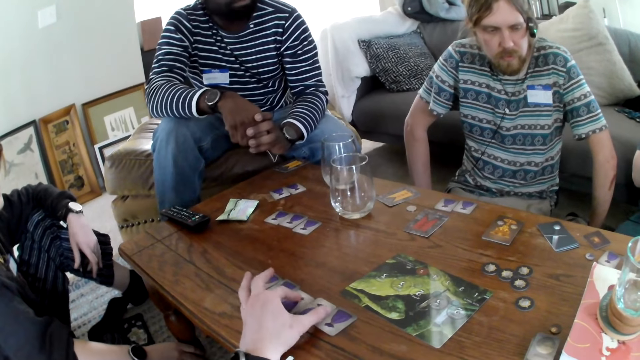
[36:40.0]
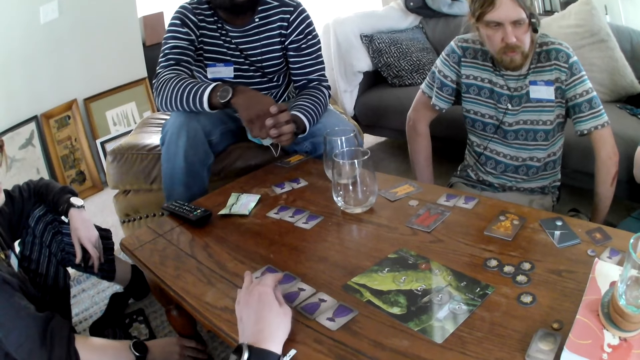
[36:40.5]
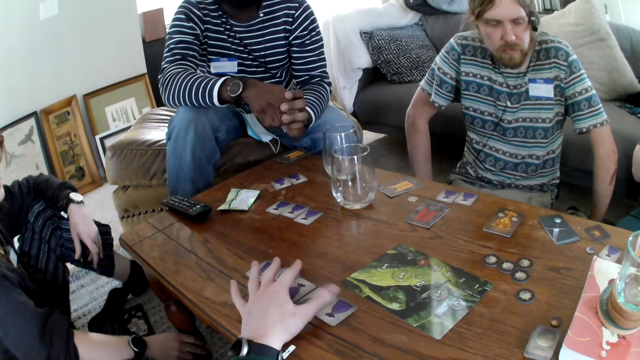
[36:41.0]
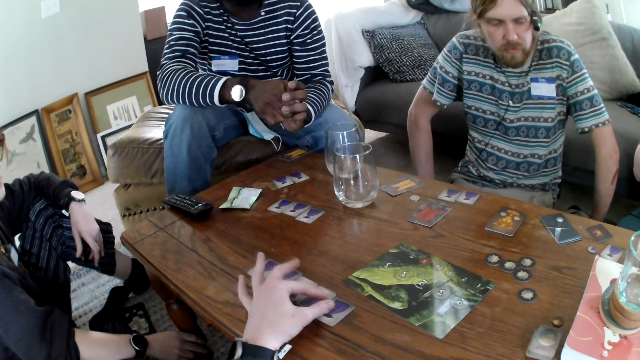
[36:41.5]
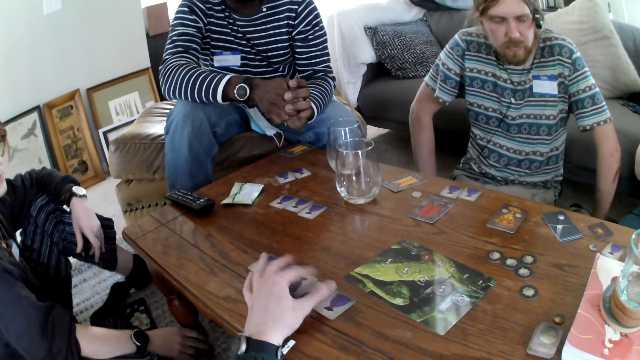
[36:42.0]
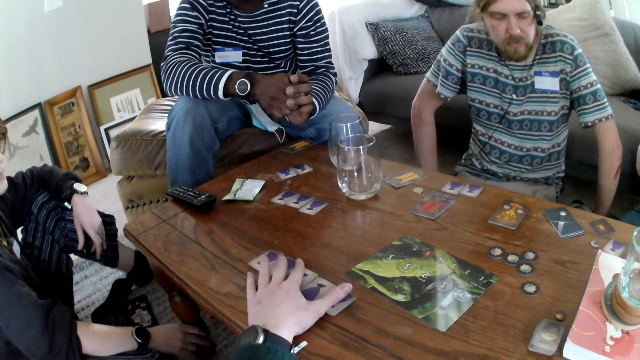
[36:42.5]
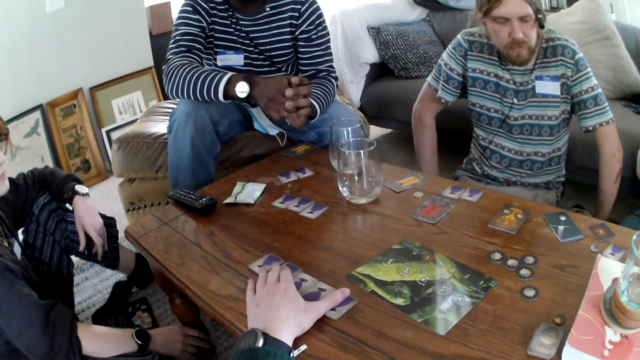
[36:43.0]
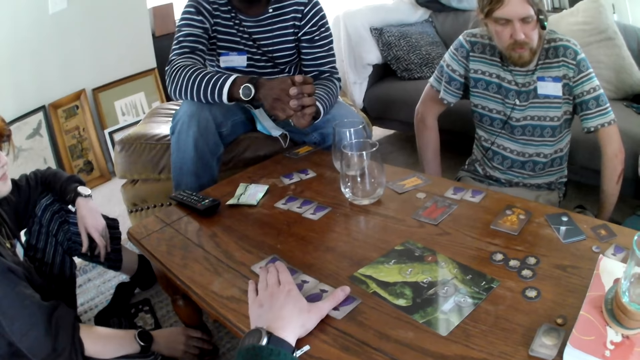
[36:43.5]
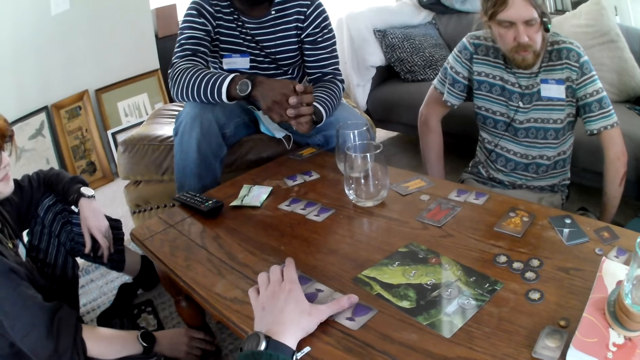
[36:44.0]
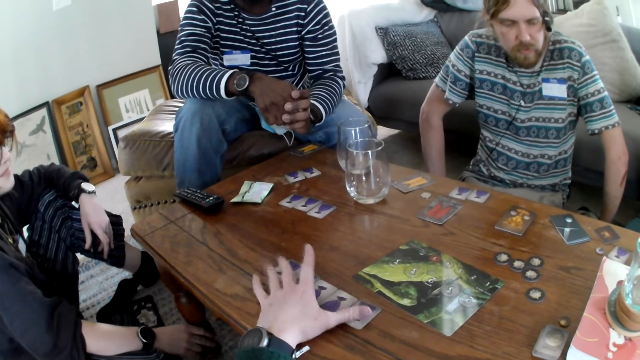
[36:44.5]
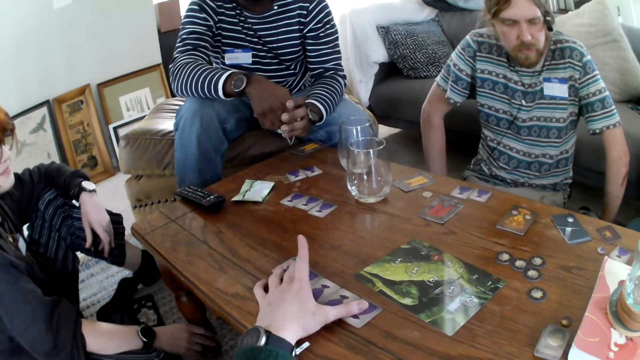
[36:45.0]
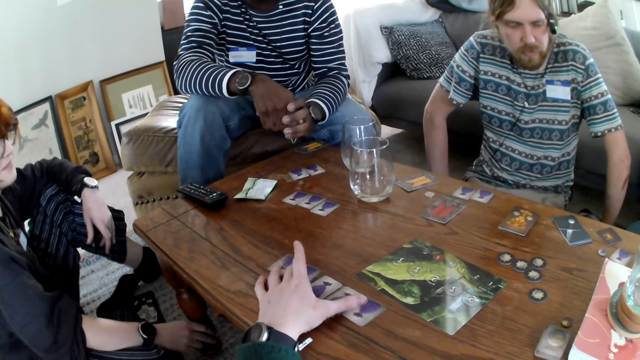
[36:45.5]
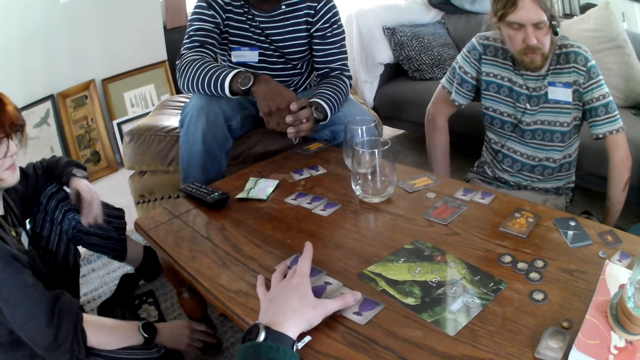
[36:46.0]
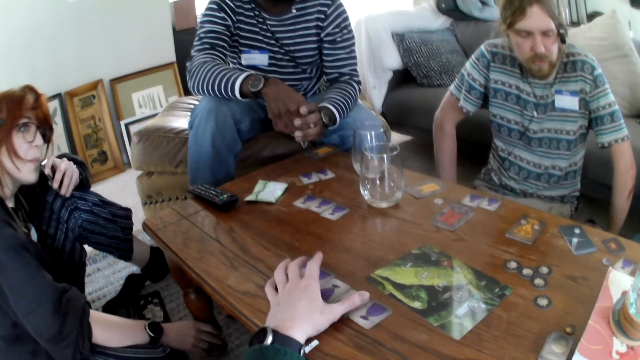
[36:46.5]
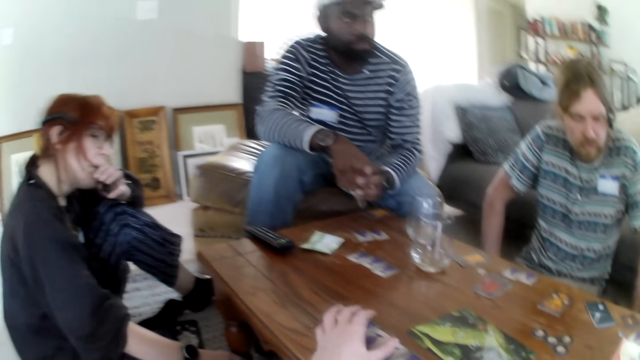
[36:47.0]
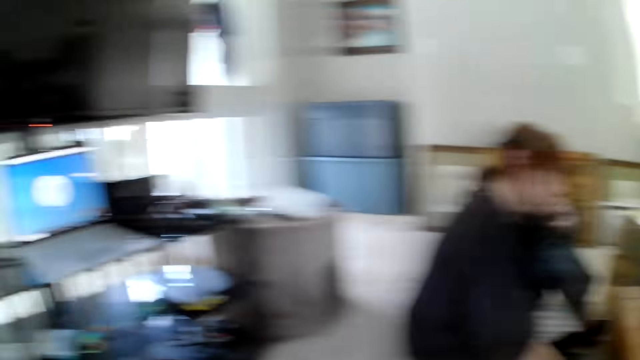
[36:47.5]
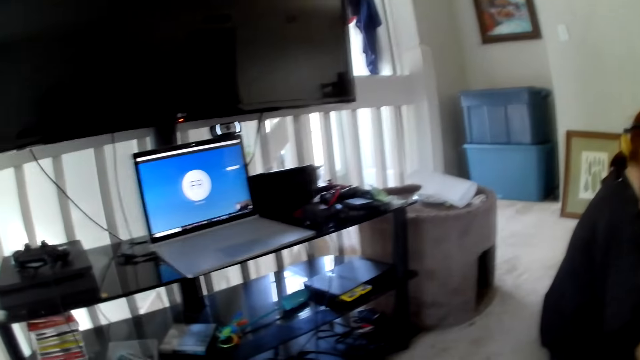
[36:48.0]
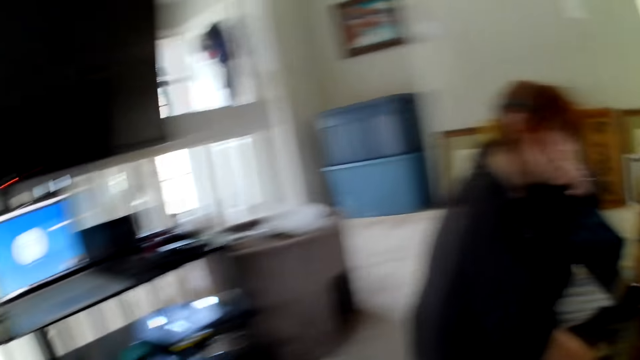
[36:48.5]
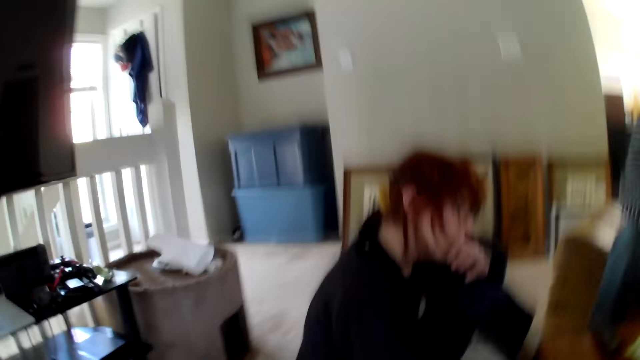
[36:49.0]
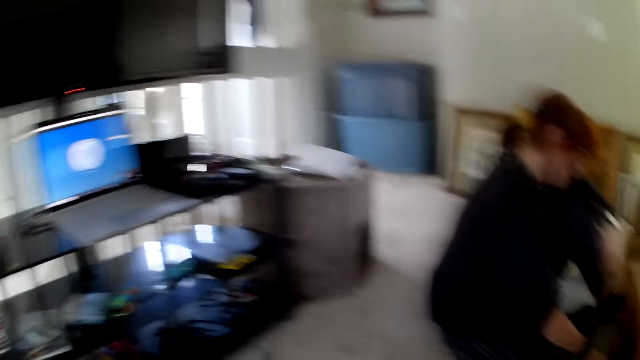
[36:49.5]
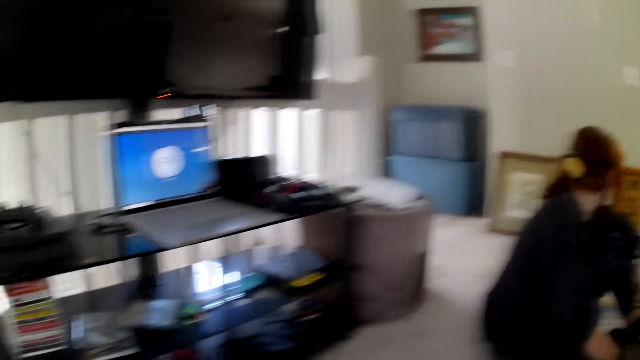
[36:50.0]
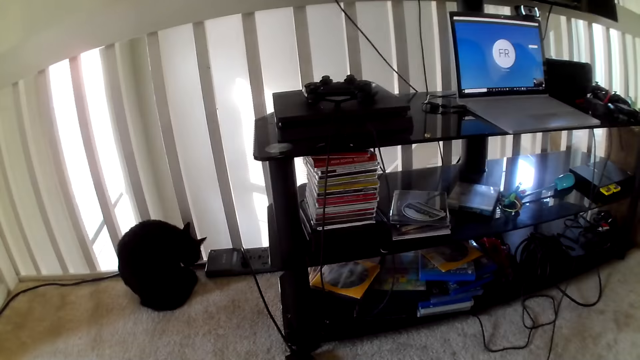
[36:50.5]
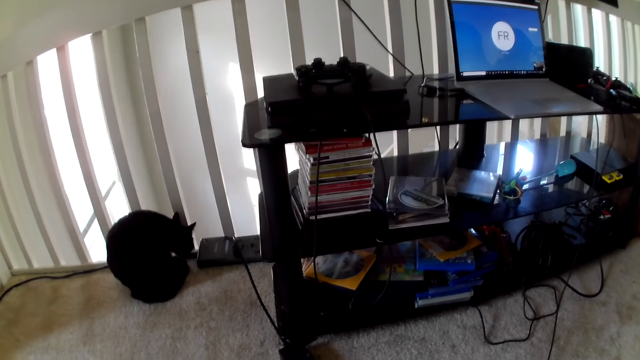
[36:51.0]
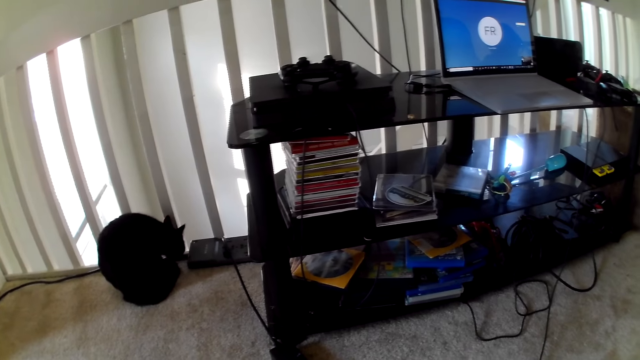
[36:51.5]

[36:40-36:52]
The camera wearer picks the card game. They move the cards on the table. A person touches their mouth. The camera wearer looks around the house.

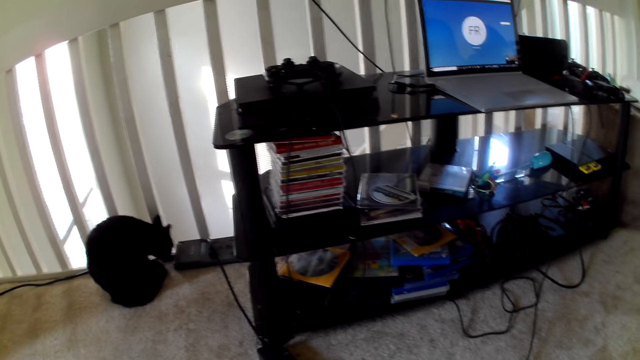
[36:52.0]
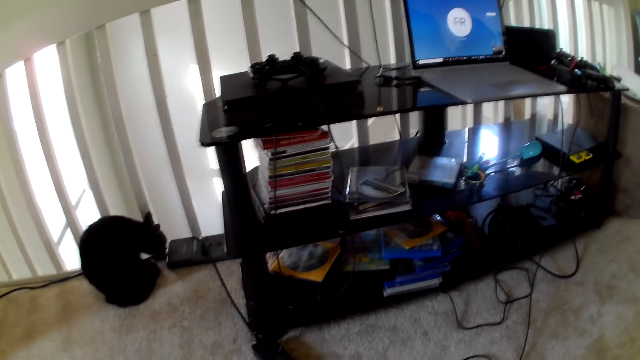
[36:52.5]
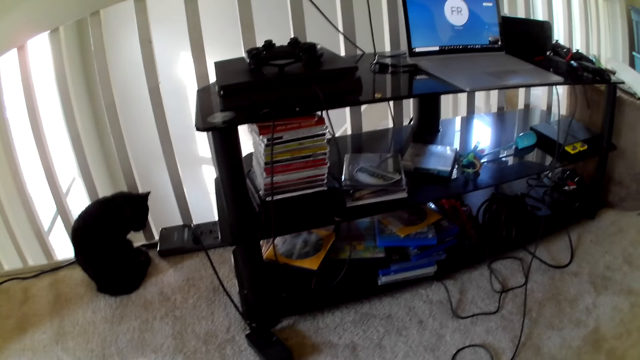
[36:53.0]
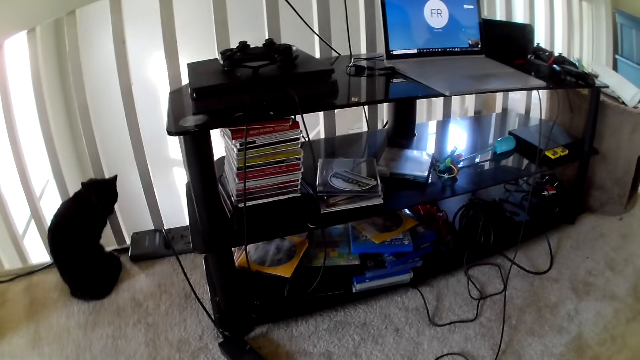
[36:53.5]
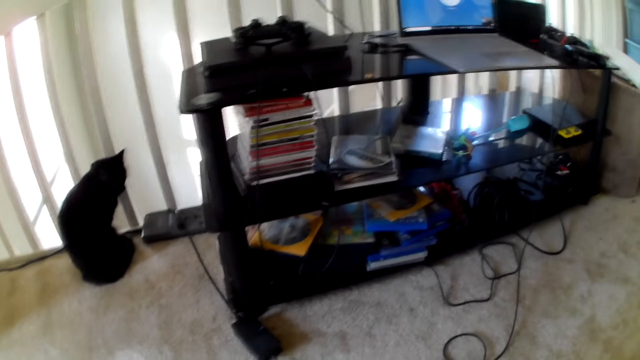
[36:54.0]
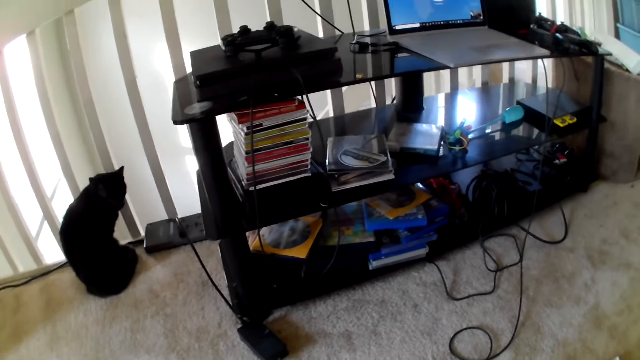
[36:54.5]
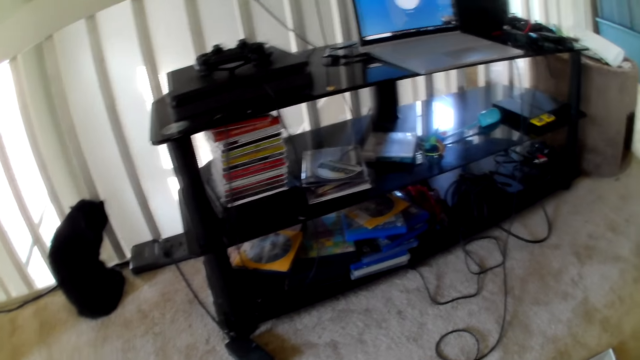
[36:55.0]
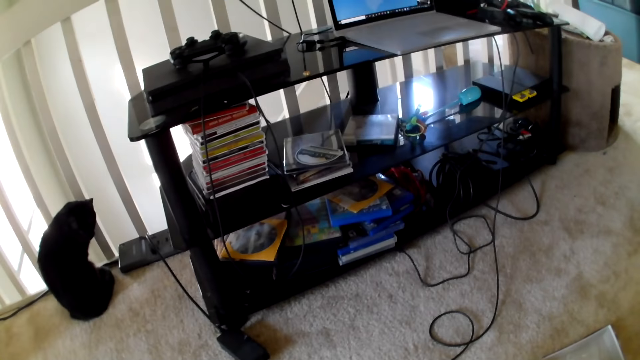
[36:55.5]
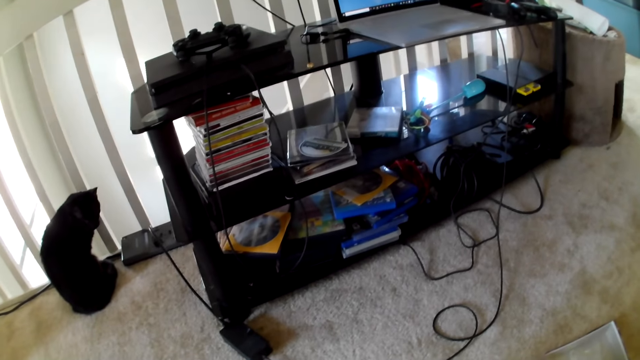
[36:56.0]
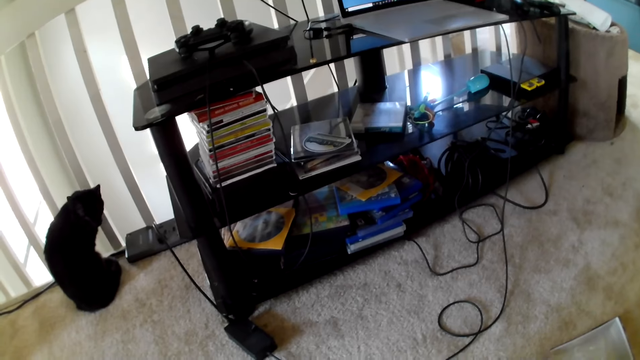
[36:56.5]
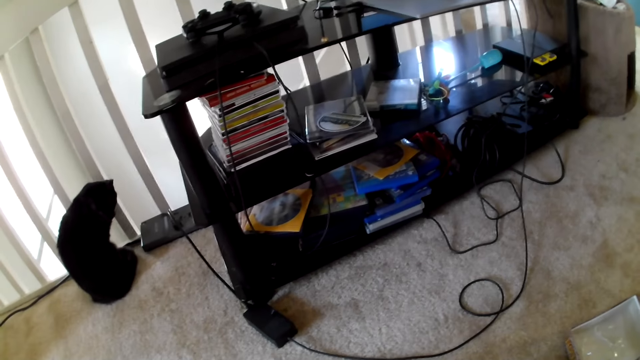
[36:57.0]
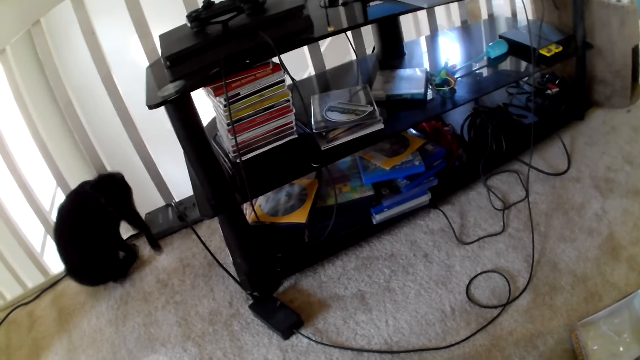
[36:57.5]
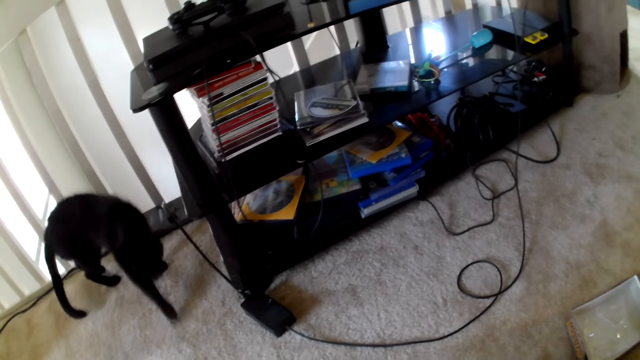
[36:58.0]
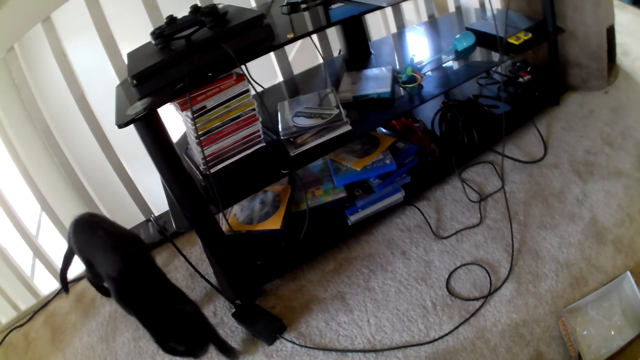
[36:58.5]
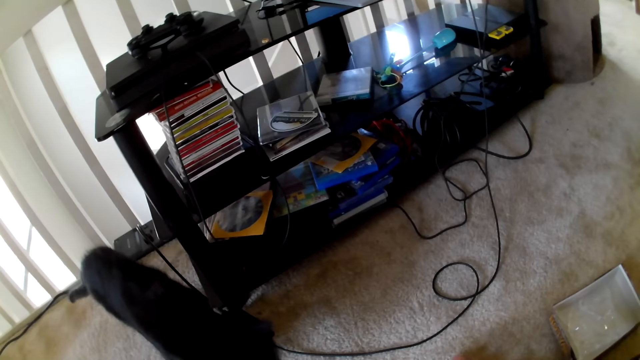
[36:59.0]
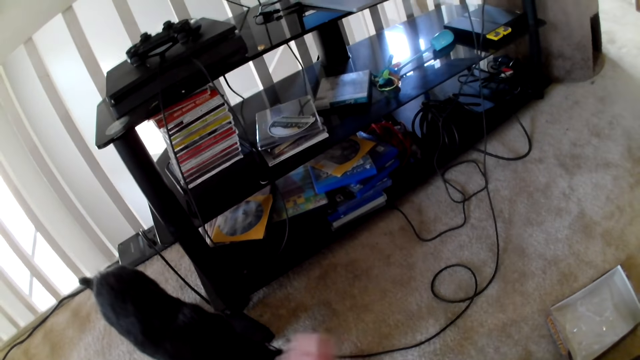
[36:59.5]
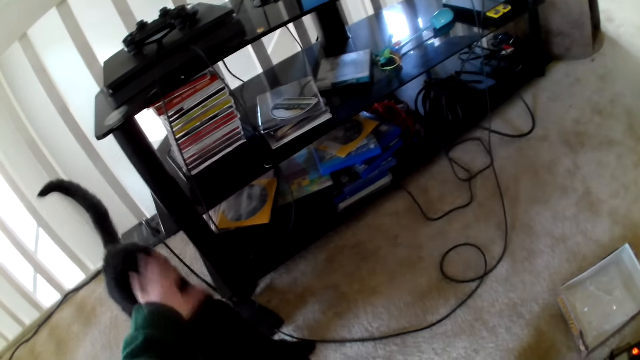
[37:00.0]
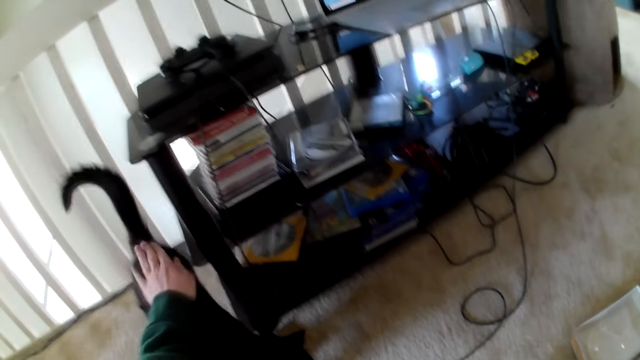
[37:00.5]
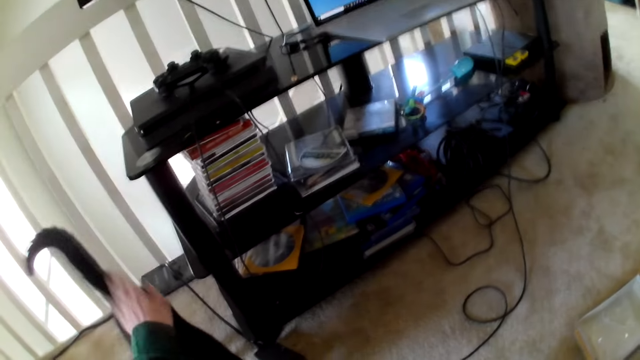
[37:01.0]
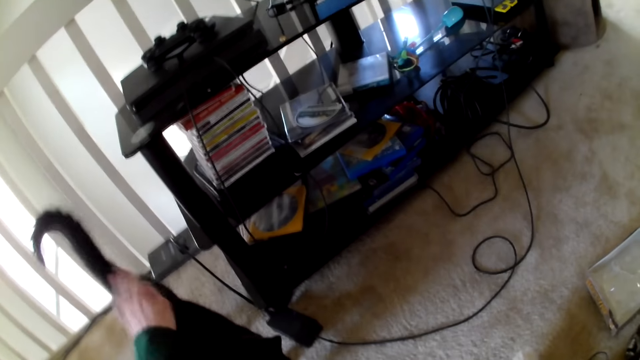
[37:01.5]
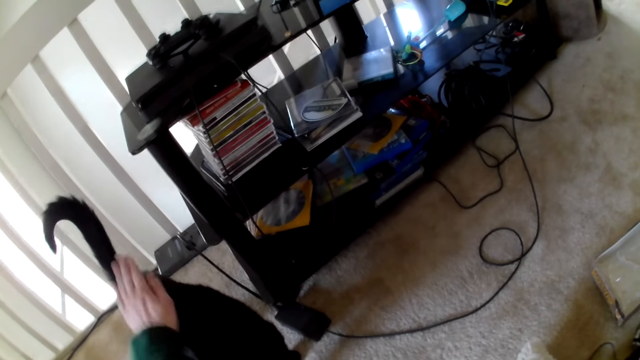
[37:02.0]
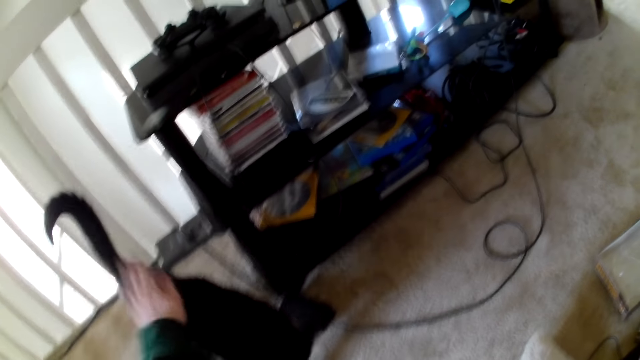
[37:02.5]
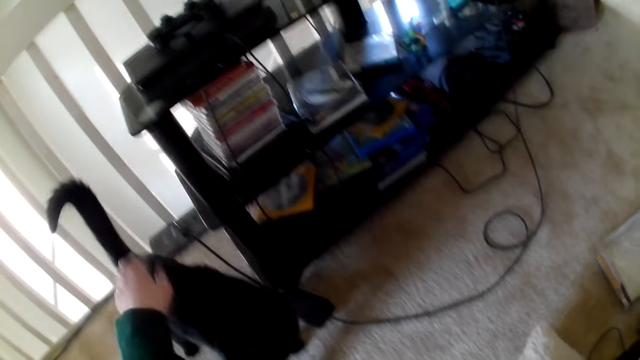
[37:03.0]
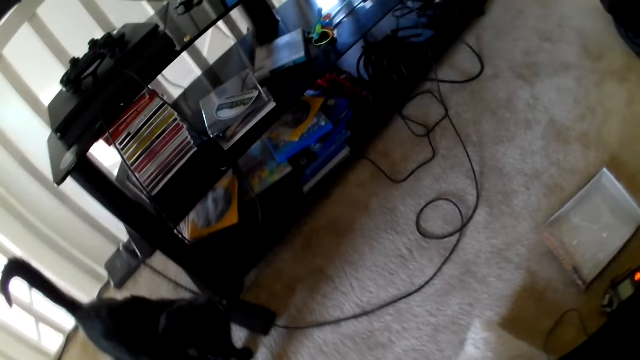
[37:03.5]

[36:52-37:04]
The camera wearer laughs. They speak. They look at the cat and touch the cat.
